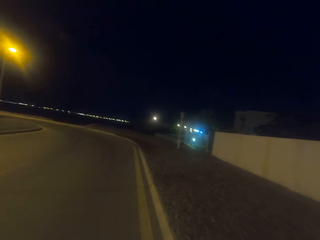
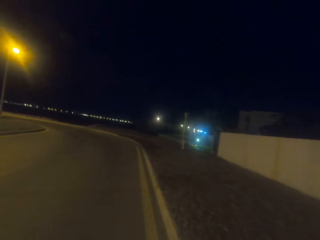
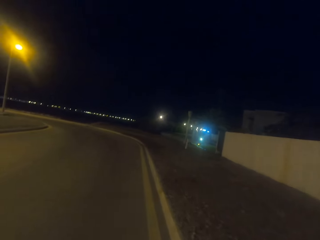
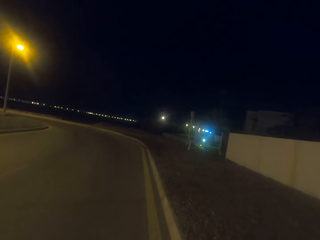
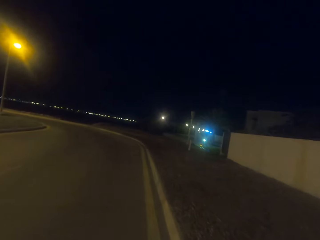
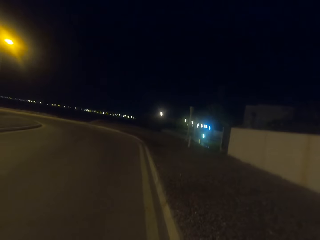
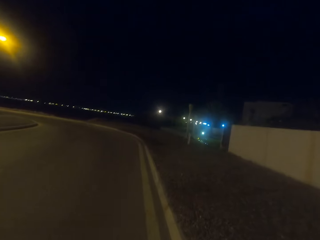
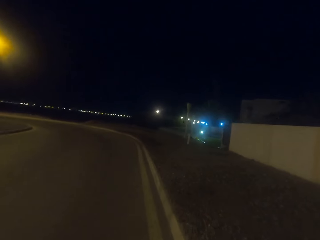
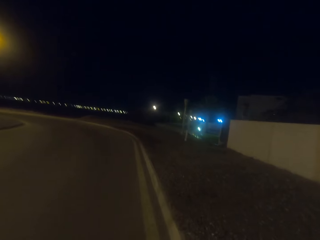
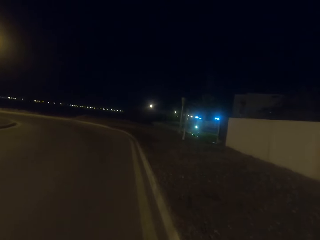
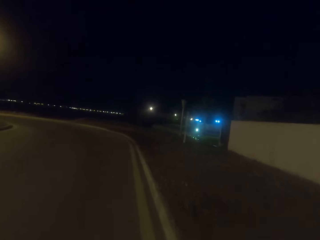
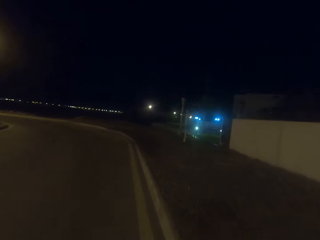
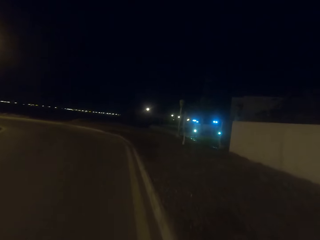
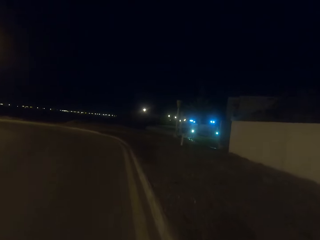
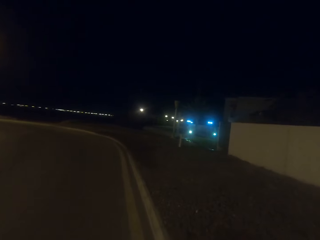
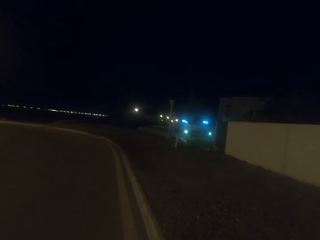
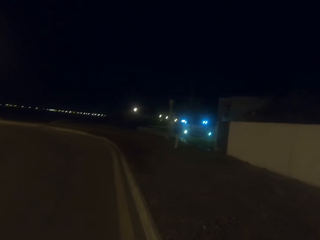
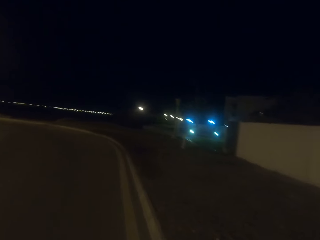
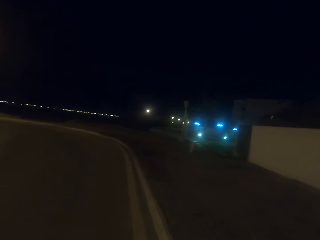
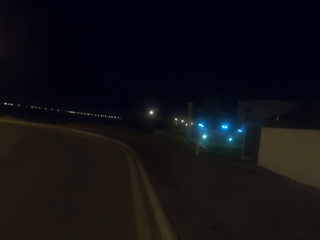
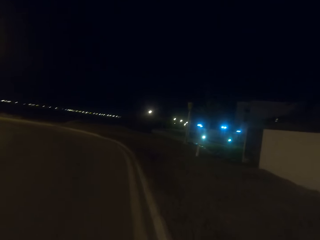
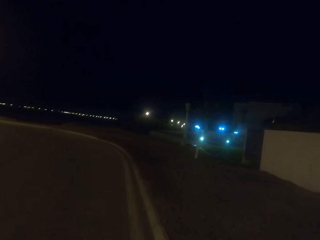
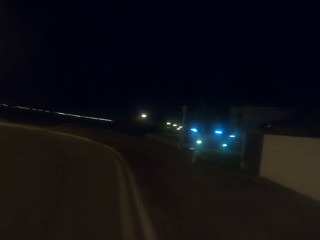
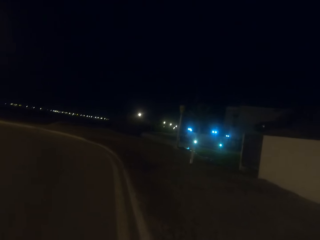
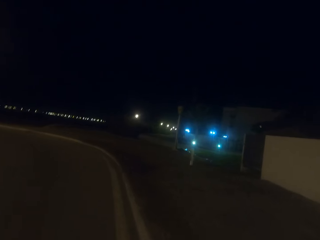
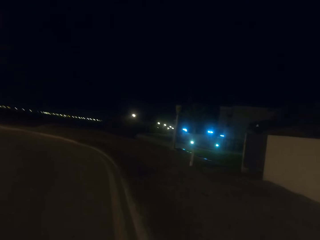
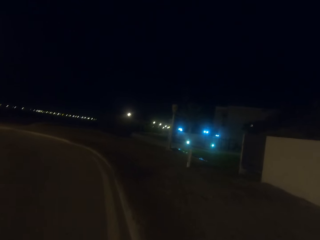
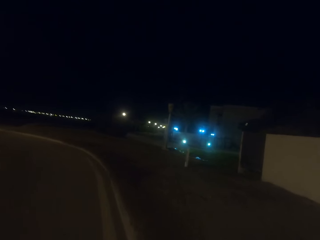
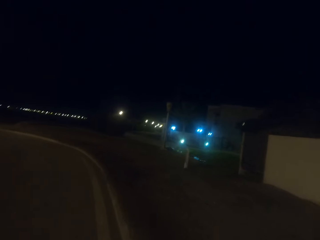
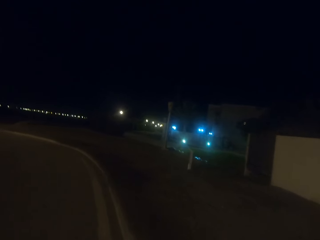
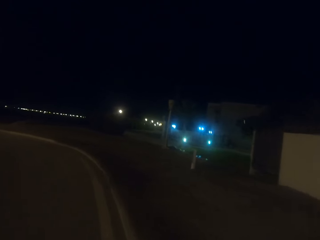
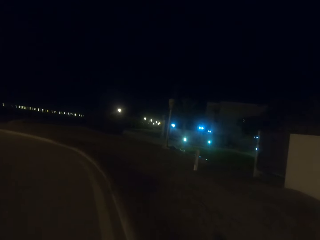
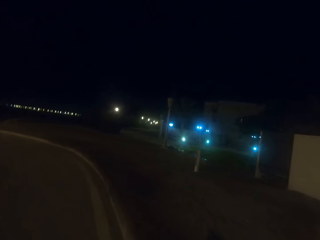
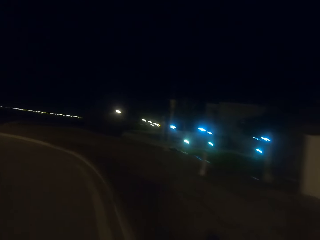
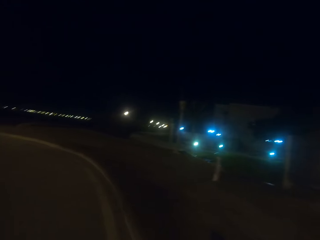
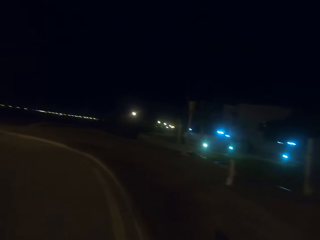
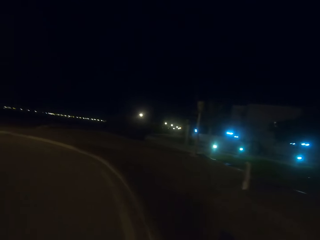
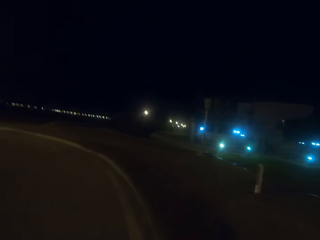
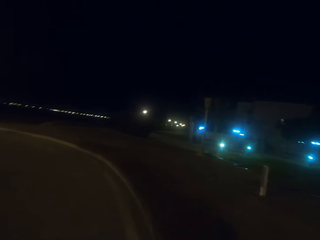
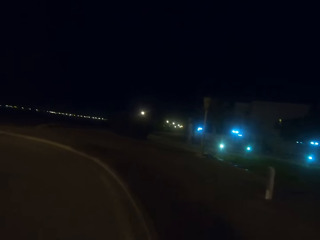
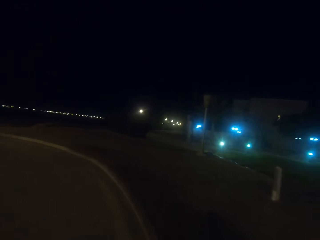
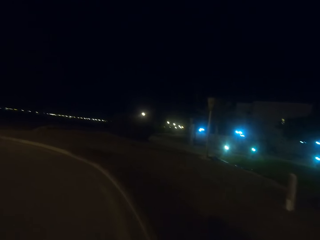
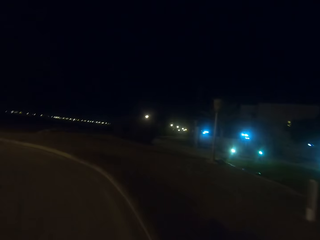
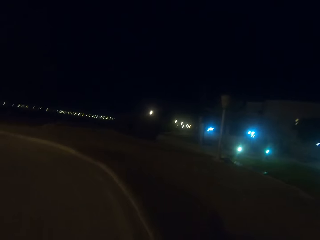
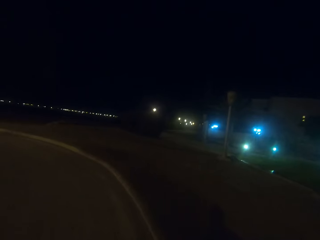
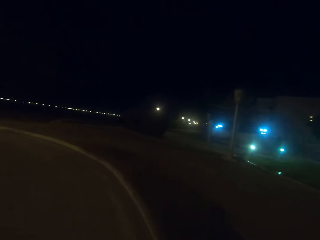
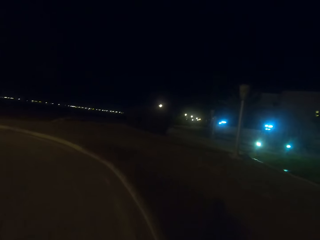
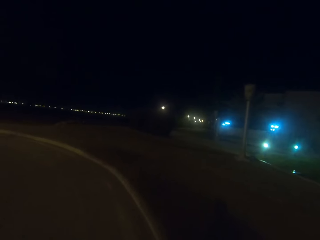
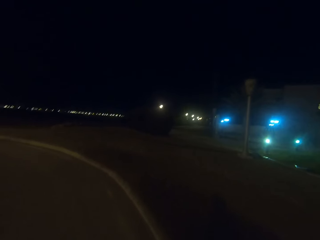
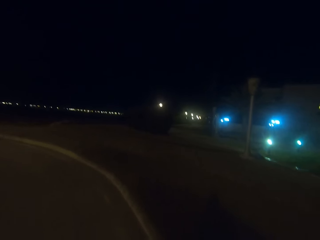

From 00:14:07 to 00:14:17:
The camera wearer walks on the road.

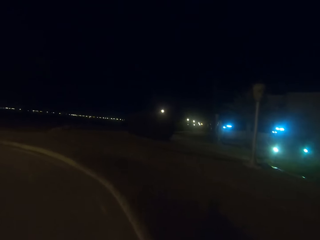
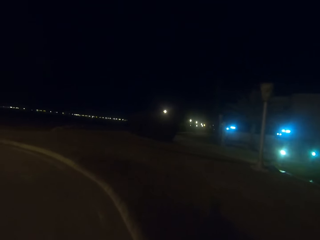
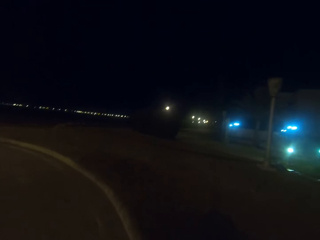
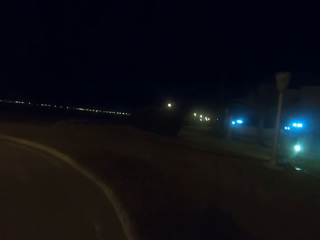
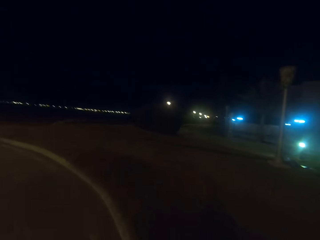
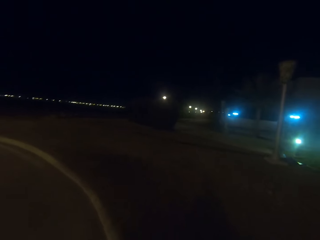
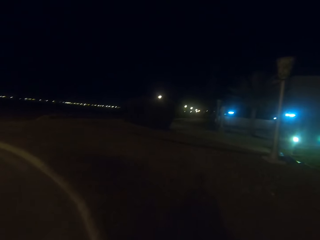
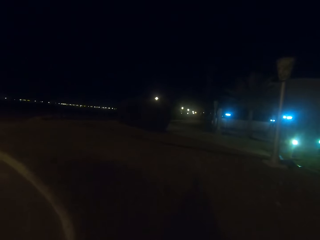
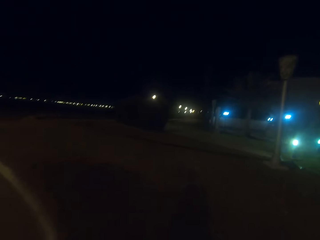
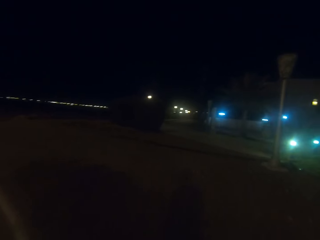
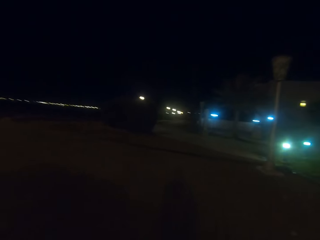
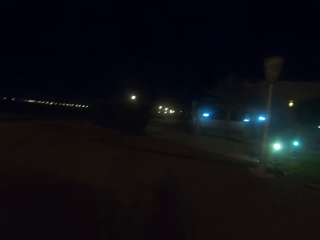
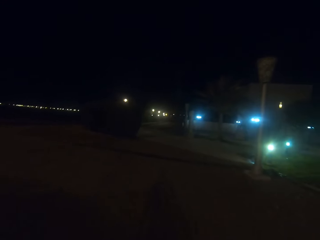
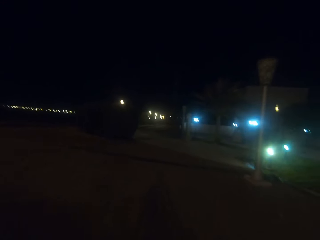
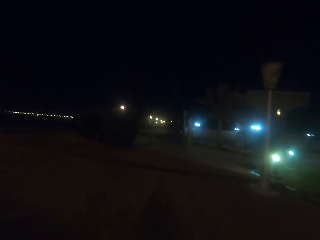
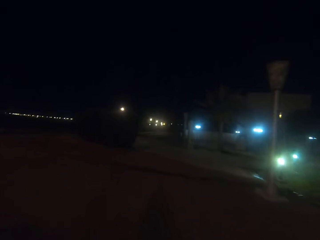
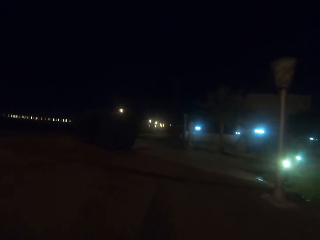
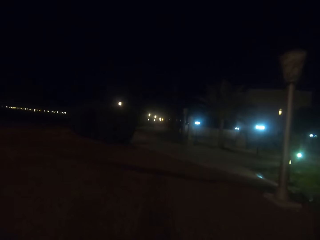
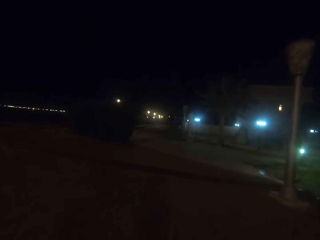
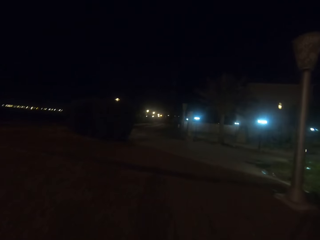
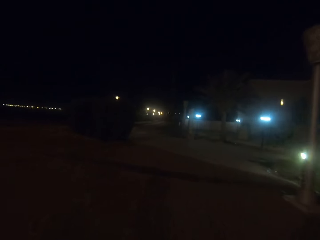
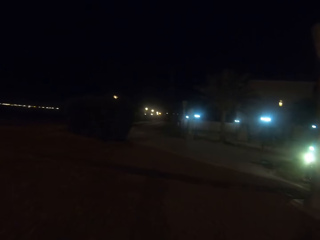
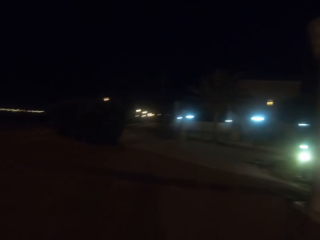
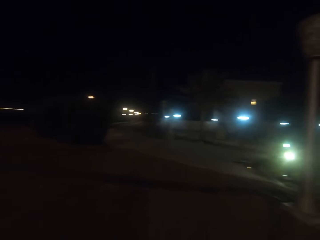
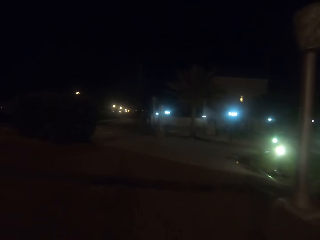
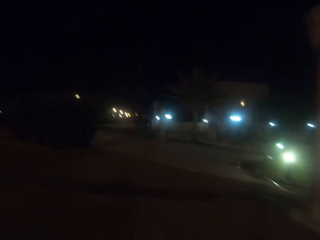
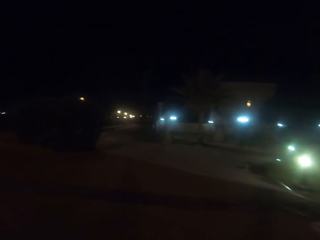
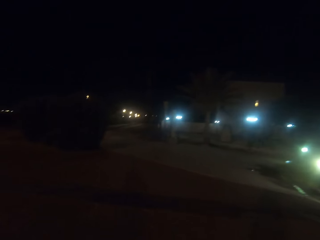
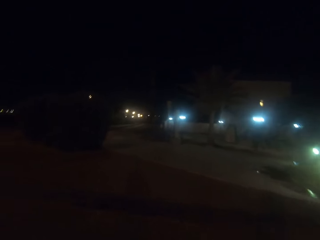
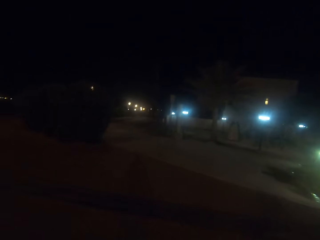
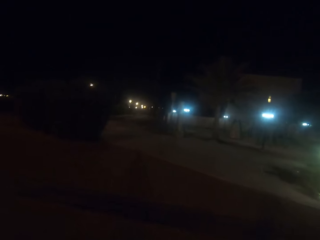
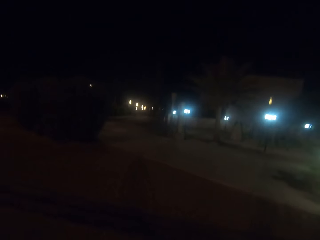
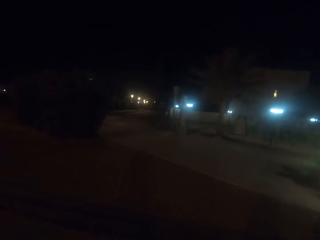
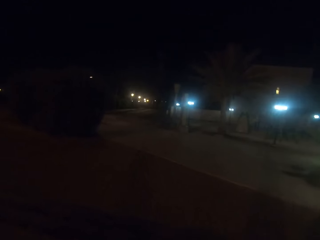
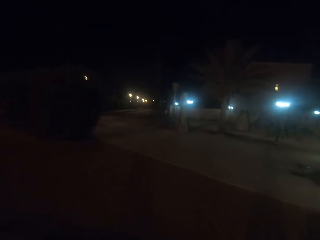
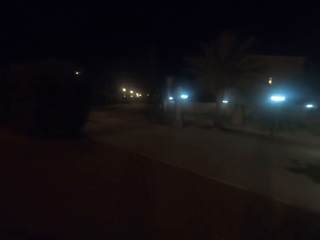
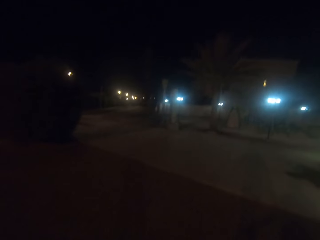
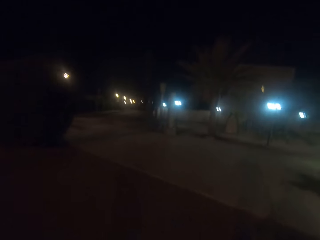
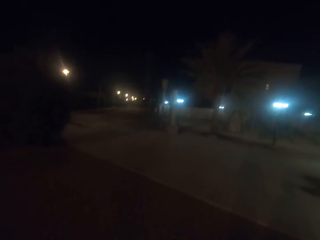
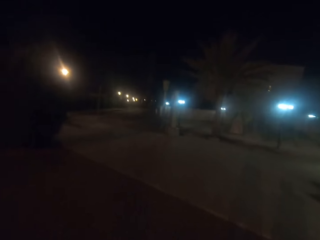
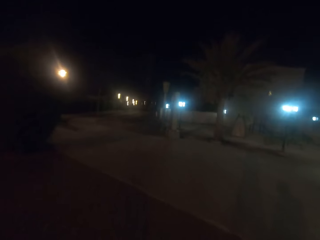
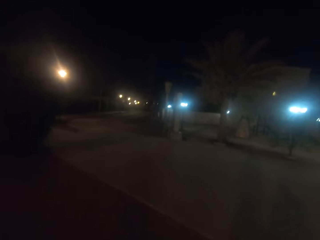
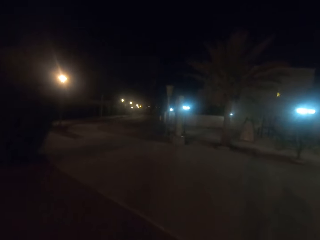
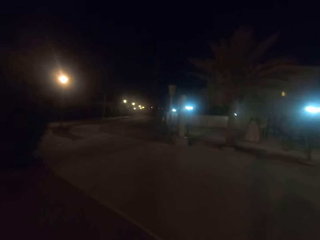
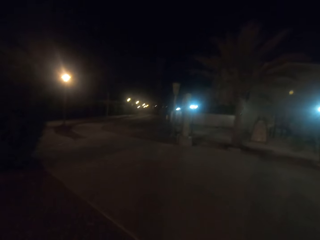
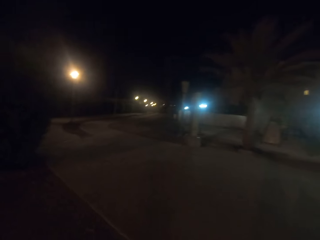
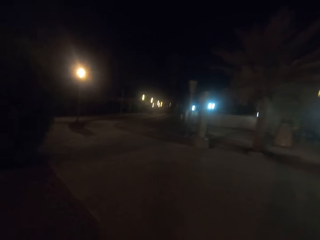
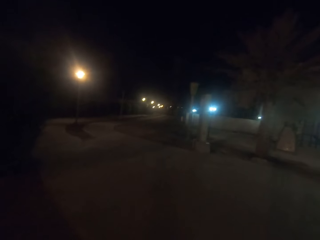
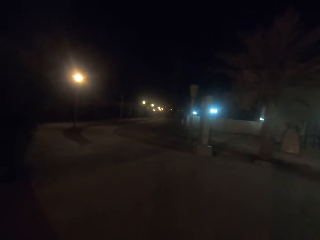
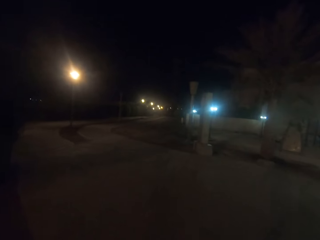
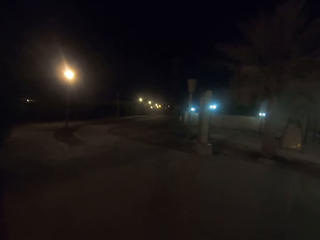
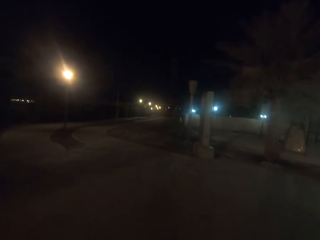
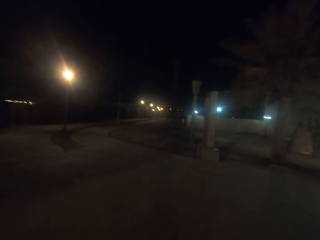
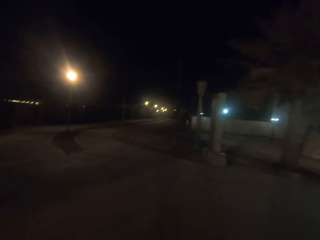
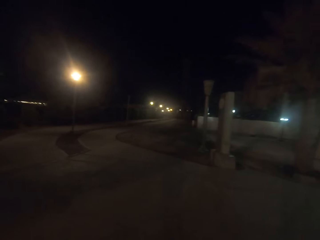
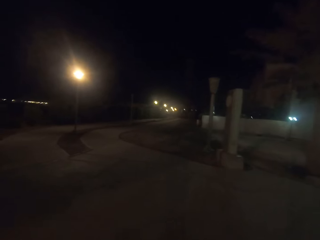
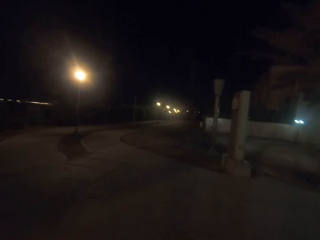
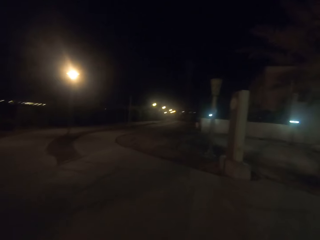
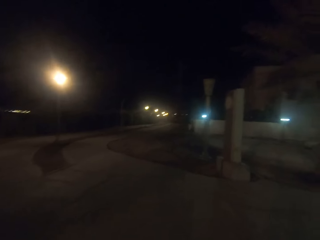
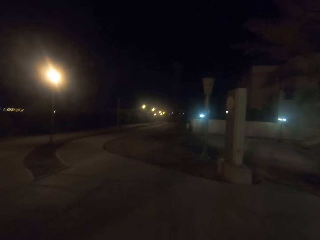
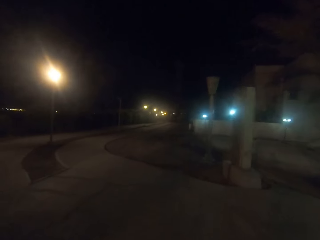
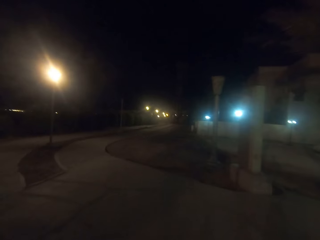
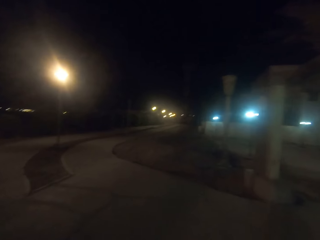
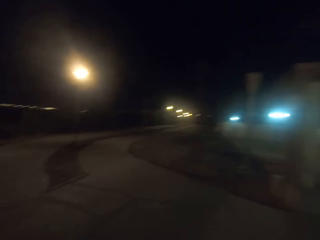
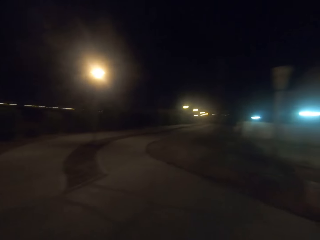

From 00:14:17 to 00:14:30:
The camera wearer walks on the walkway along the road.
